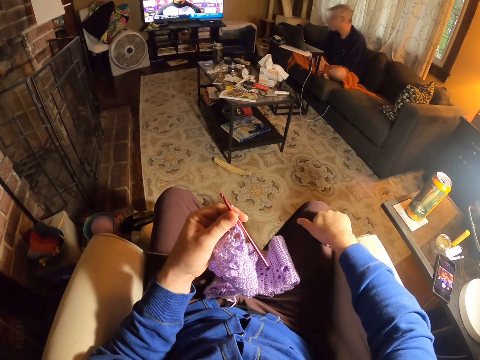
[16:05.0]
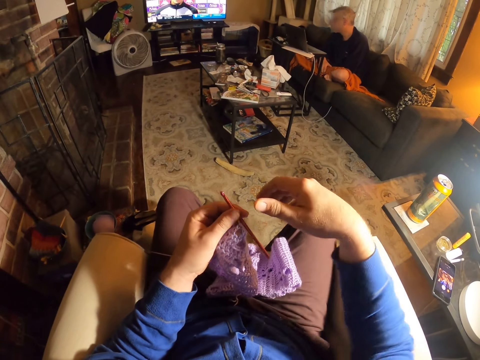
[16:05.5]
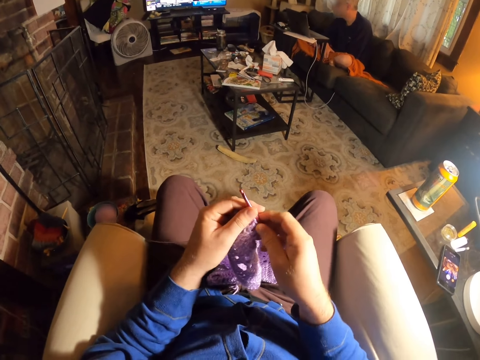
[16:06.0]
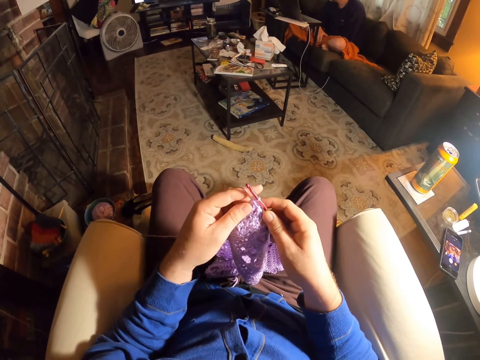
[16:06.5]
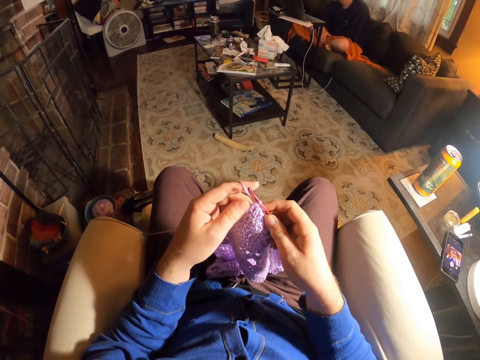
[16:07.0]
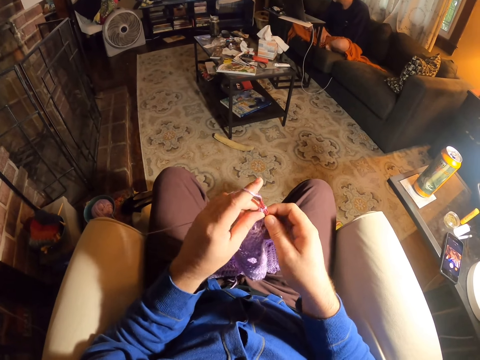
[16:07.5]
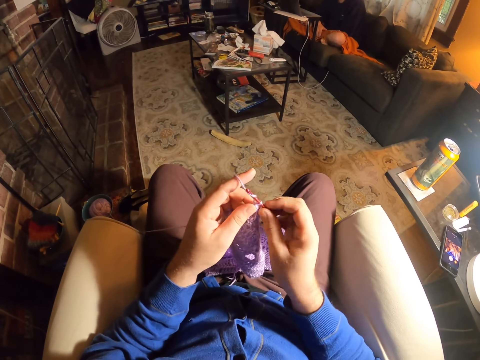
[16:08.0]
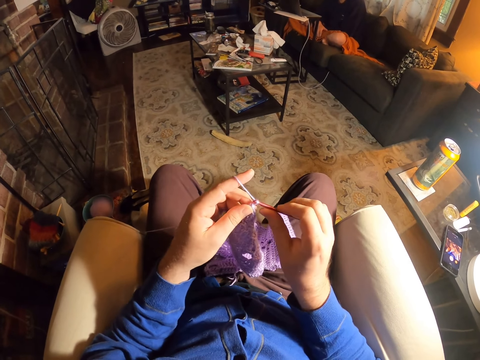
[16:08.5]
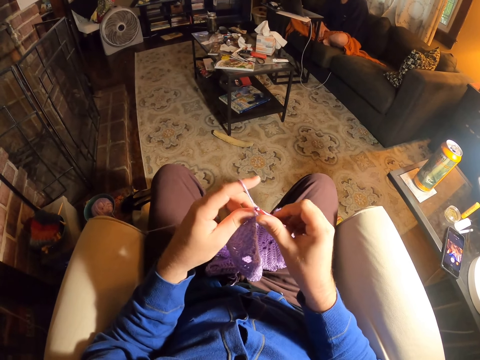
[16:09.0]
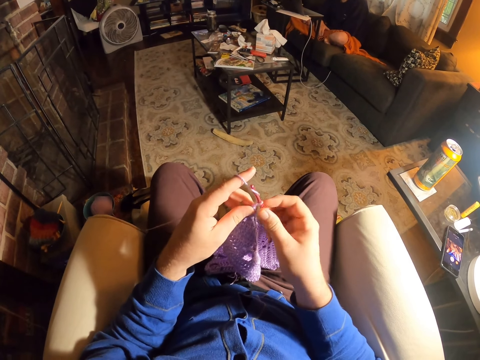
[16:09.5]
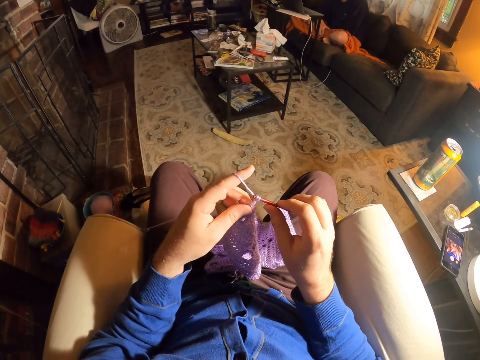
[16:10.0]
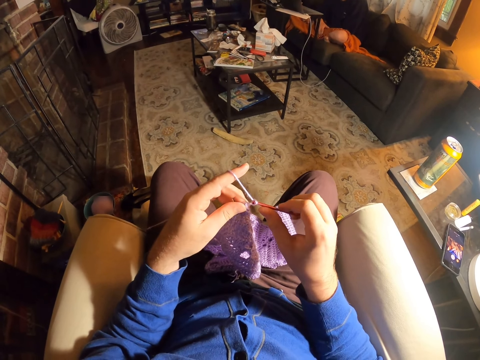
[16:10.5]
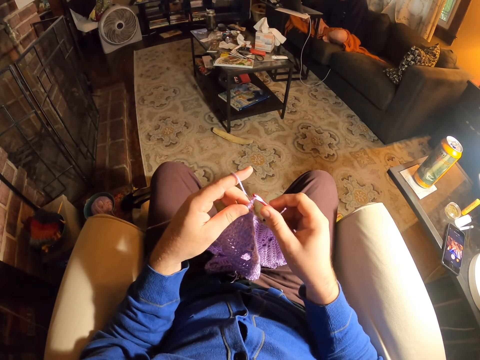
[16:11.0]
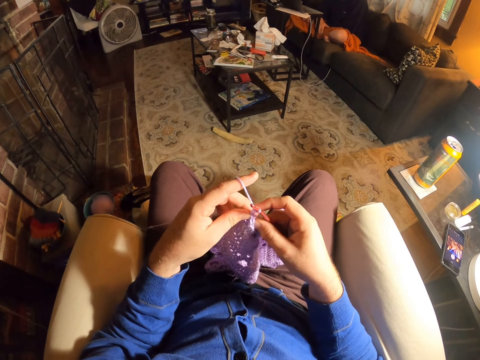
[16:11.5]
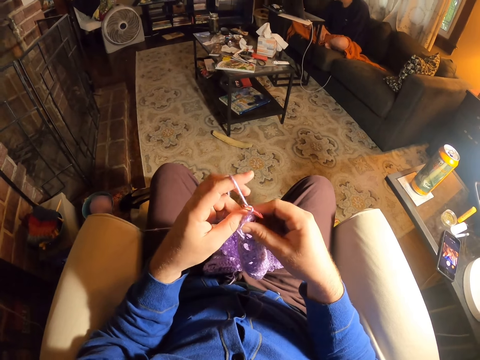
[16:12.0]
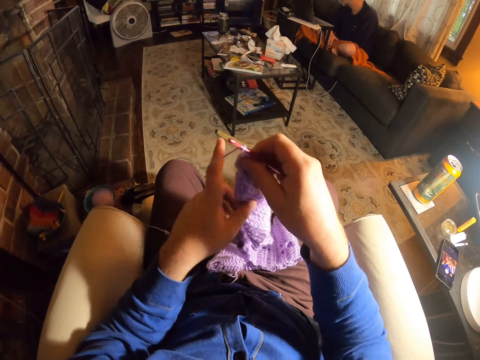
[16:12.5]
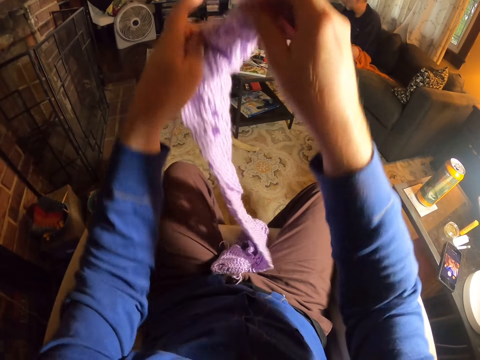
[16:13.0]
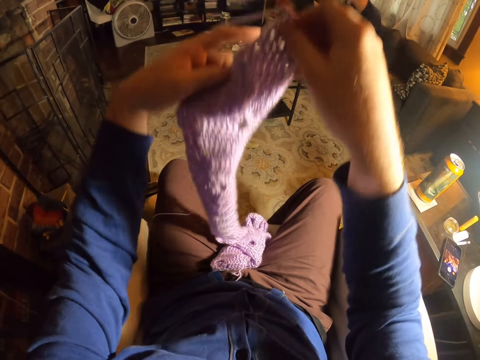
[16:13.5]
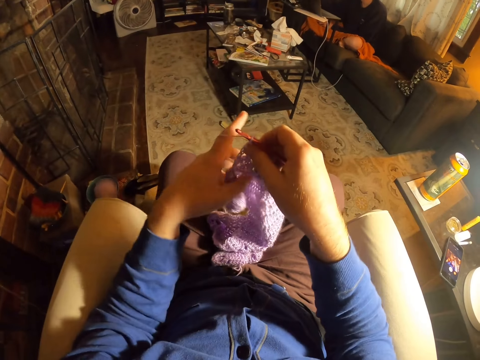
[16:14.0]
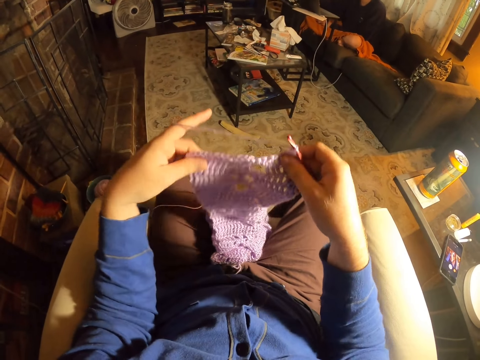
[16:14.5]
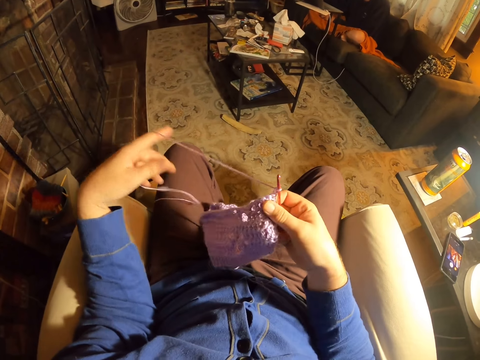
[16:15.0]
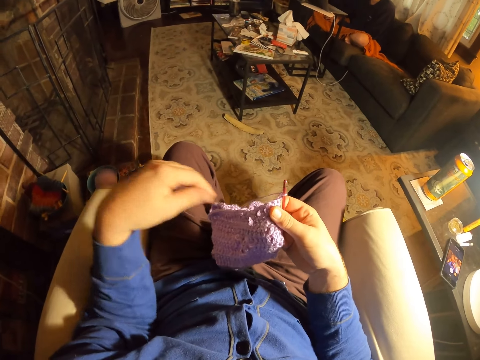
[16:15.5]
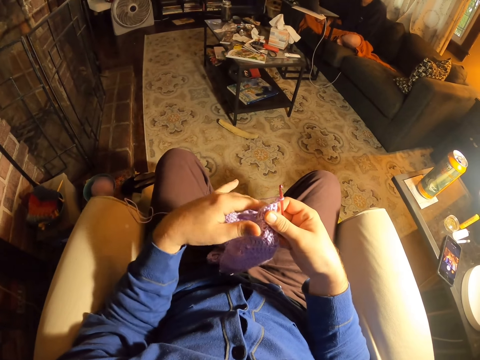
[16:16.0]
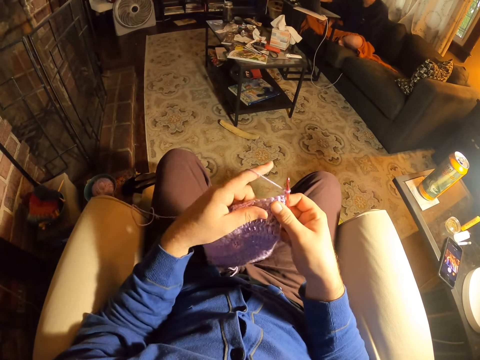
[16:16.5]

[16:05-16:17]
The camera wearer pulls his hand off the leg. He holds the crochet needle. He rolls thread around the crochet needle. He knits a fabric with the crochet needle. He rolls thread around the crochet needle. He knits the fabric with the crochet needle. He lifts up the fabric. He pulls the fabric. He drops the fabric. He pulls the fabric. He pulls his hand off the fabric. He unrolls yarn from the left finger. He pulls the thread.

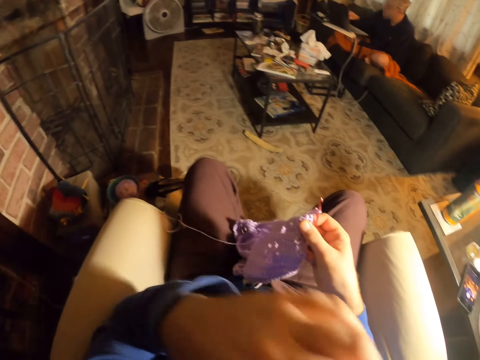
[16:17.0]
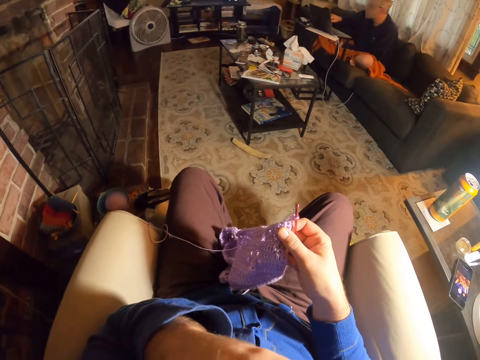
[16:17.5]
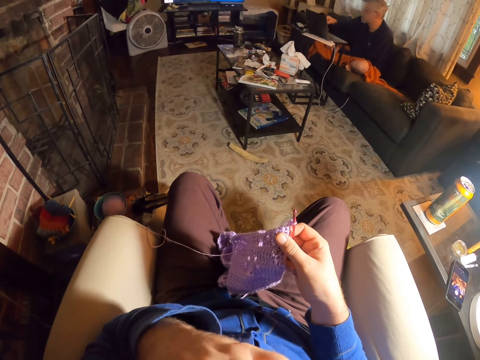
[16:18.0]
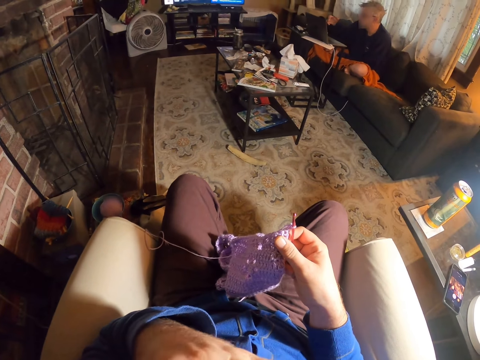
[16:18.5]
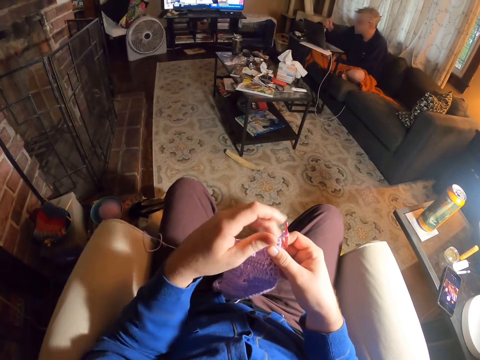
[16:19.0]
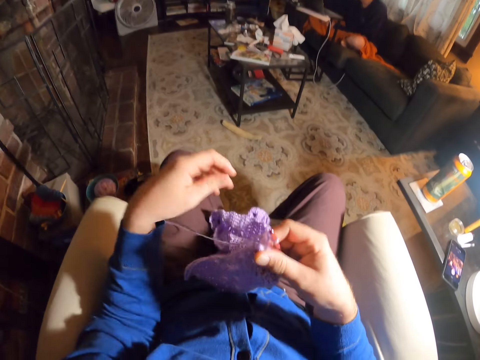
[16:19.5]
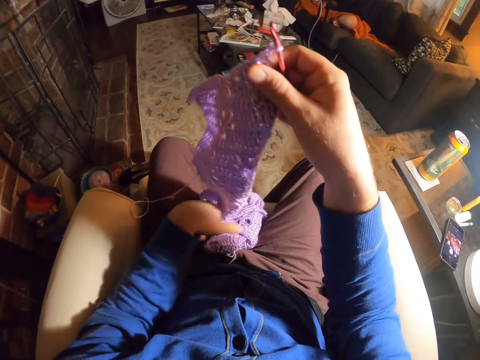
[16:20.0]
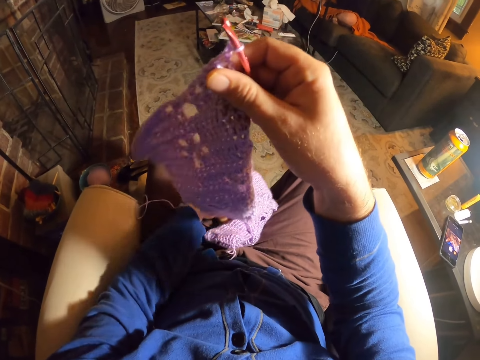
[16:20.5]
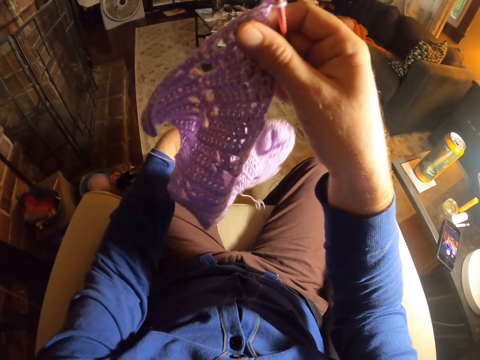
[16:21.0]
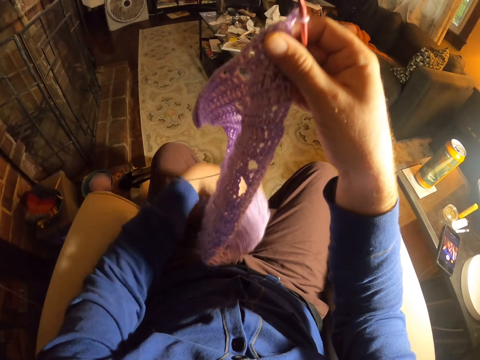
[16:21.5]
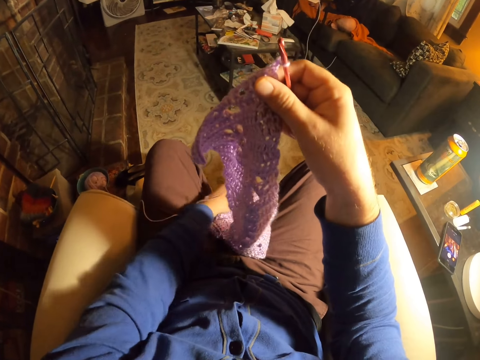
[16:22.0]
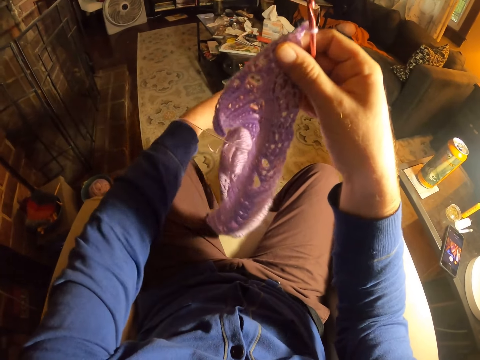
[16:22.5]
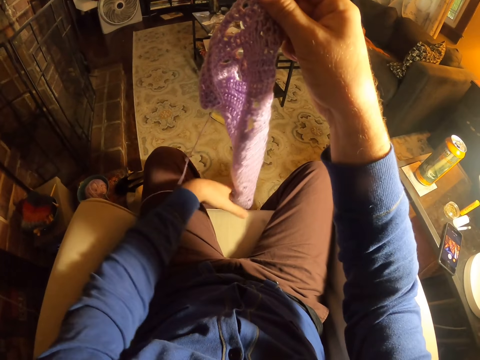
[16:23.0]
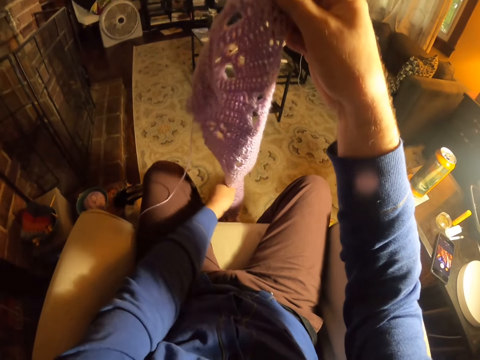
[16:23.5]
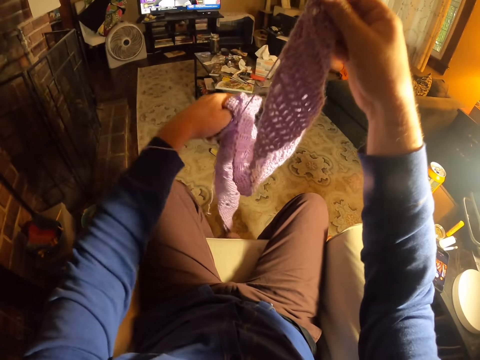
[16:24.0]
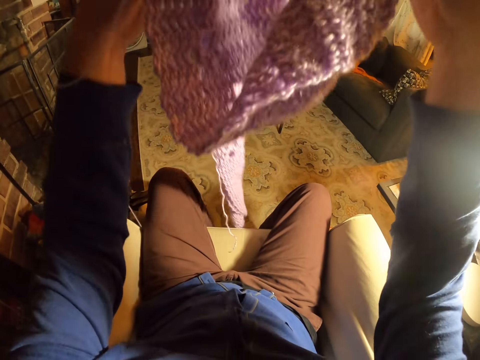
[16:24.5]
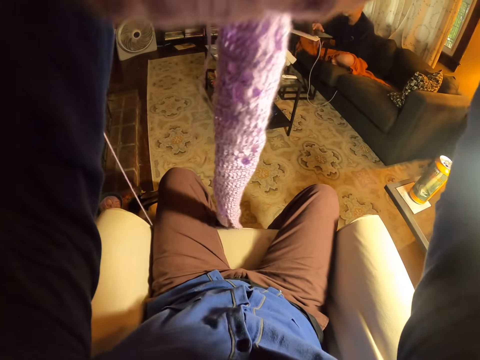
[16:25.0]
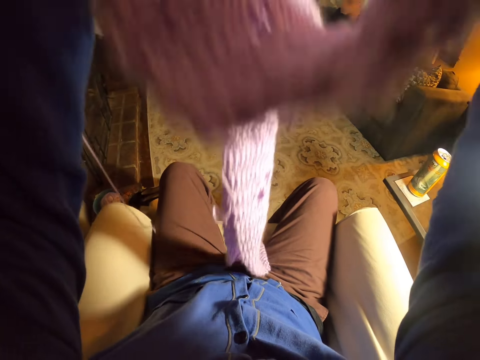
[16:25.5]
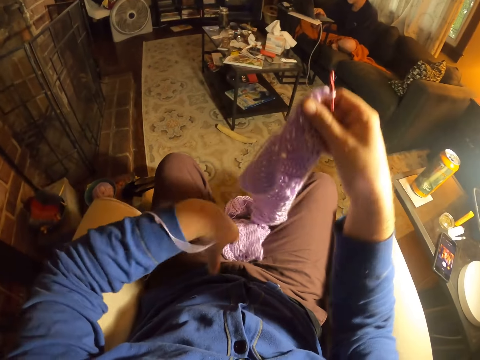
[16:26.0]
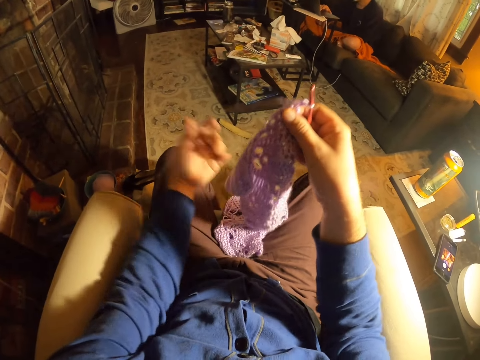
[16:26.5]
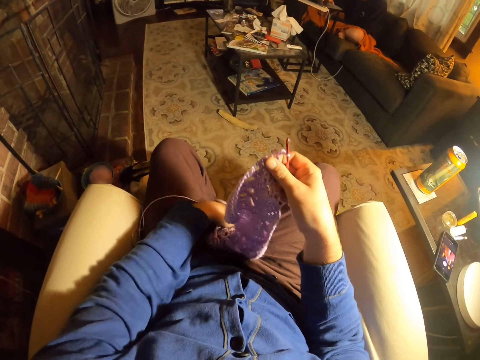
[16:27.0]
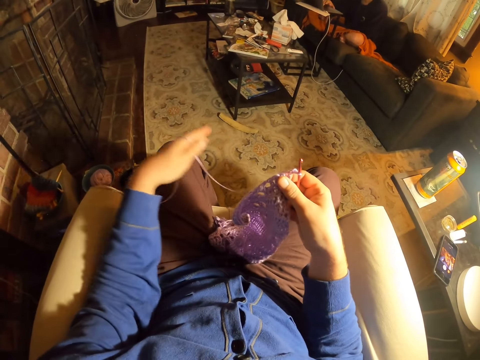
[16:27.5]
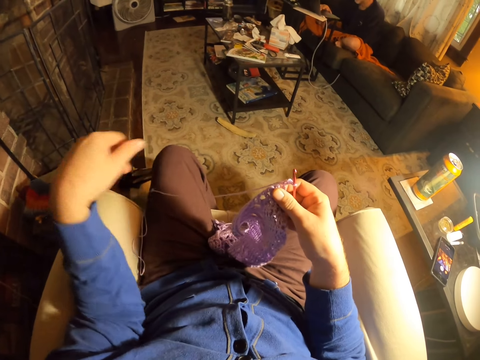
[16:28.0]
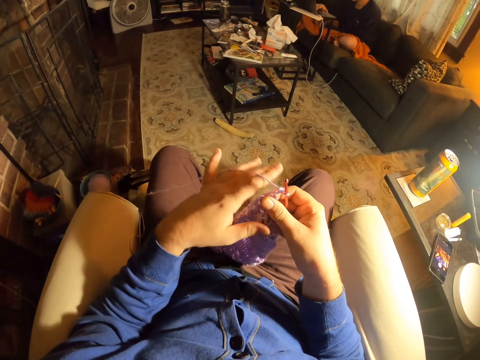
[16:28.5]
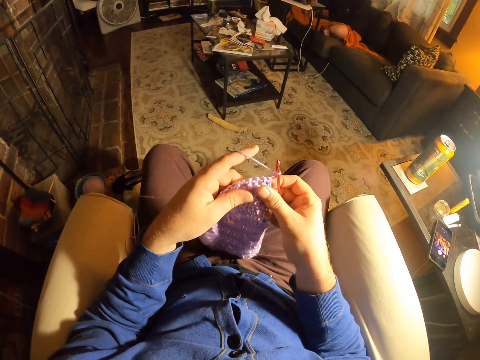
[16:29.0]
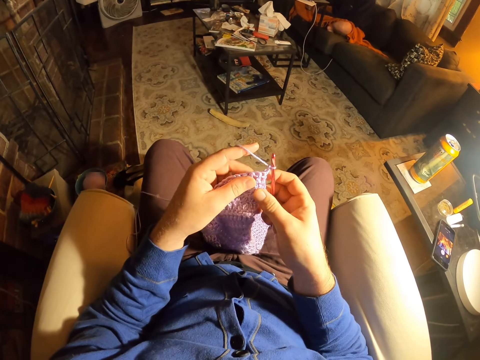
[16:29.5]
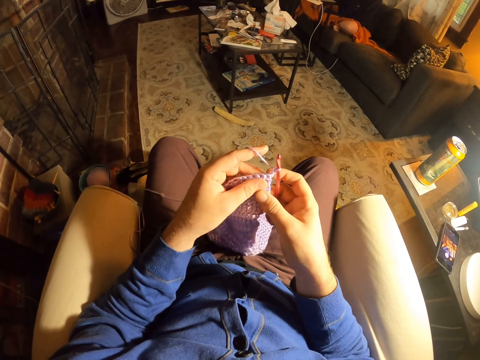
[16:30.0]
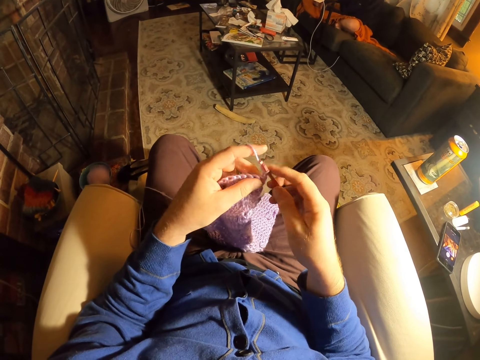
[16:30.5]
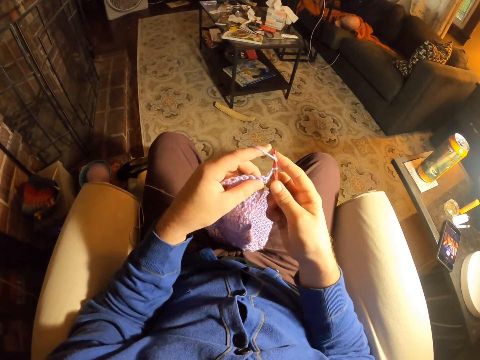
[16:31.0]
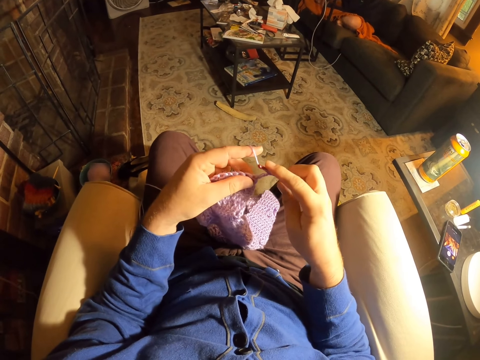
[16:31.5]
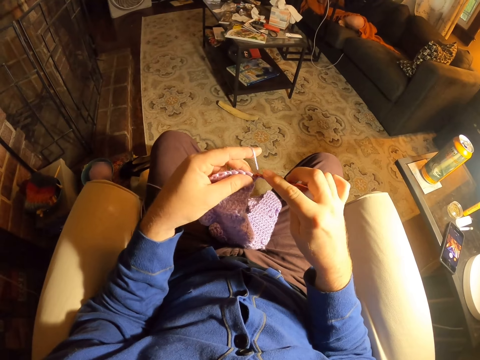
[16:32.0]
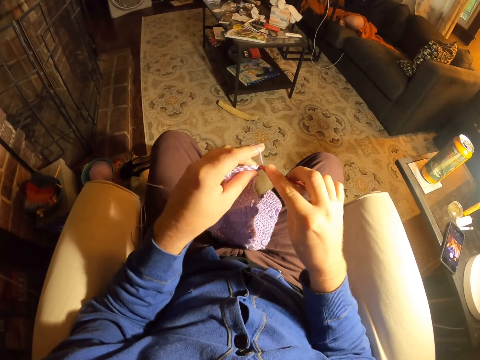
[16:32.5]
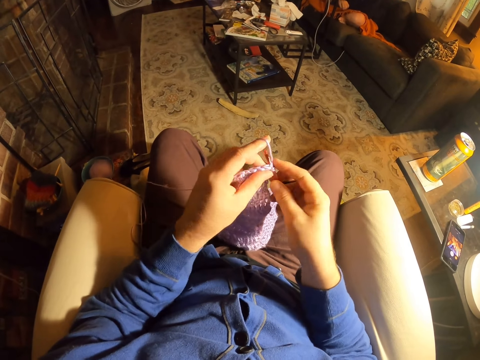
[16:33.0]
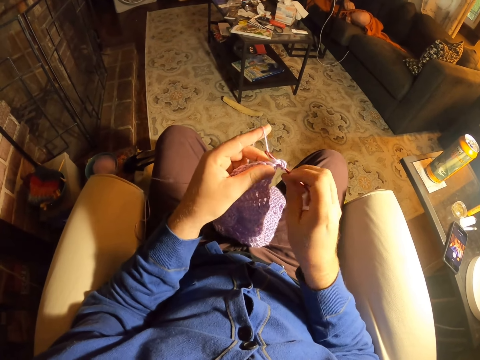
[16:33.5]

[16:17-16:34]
The camera wearer holds the fabric. He rubs the face. He pulls his hand off the fabric. He holds something. He pulls his hand off something. He holds the fabric. He pulls his hand off the fabric. He pulls the fabric. He lifts up the fabric. He pulls the fabric. He lifts the fabric. He puts the fabric on the table or chair. He drops the thread on his thigh. He holds the fabric. He rolls thread around the crochet needle and knits a fabric with the crochet needle.
